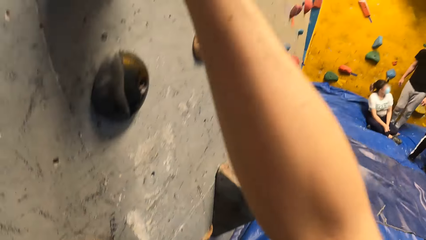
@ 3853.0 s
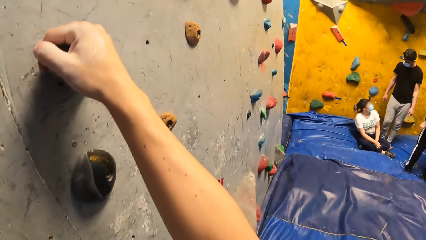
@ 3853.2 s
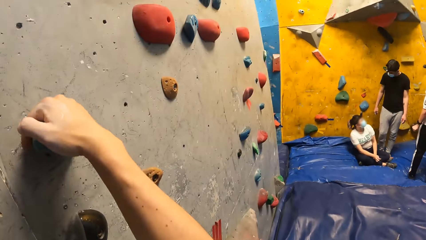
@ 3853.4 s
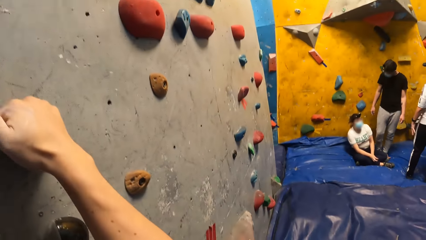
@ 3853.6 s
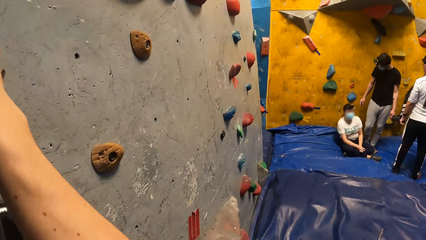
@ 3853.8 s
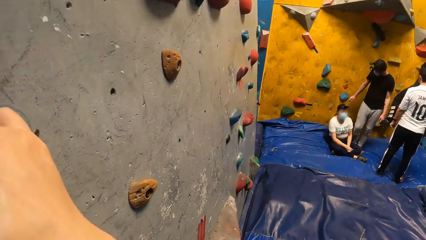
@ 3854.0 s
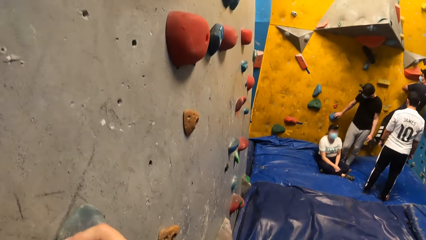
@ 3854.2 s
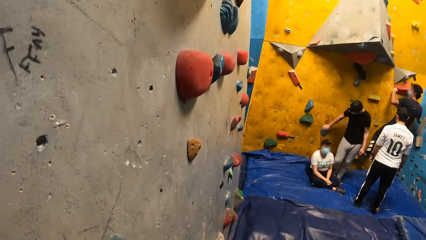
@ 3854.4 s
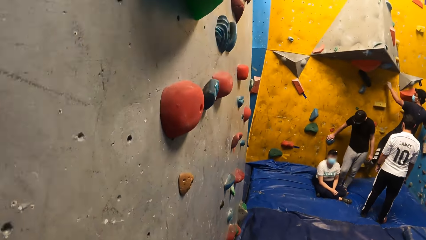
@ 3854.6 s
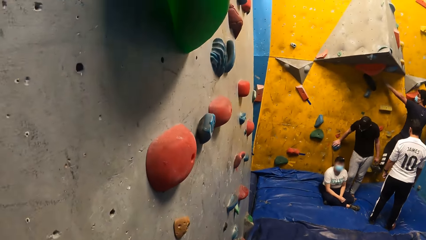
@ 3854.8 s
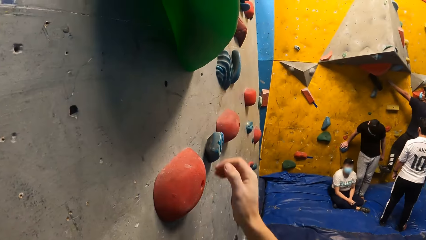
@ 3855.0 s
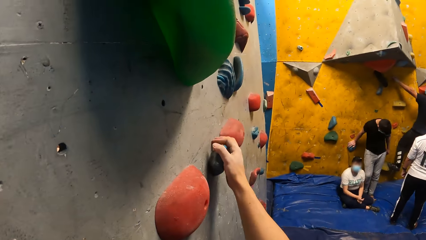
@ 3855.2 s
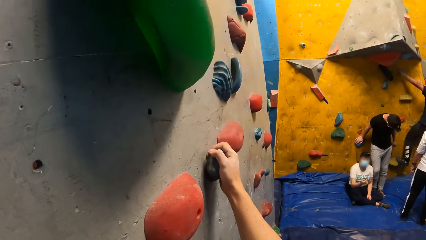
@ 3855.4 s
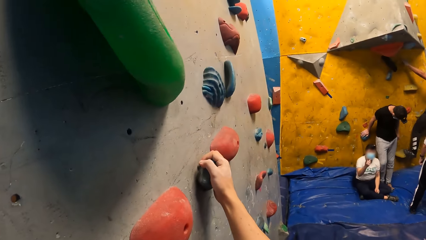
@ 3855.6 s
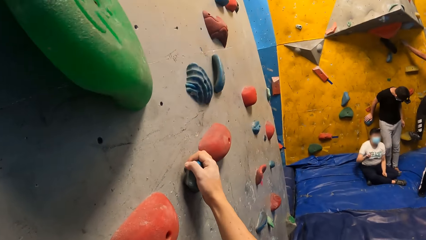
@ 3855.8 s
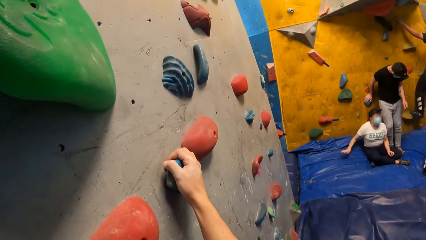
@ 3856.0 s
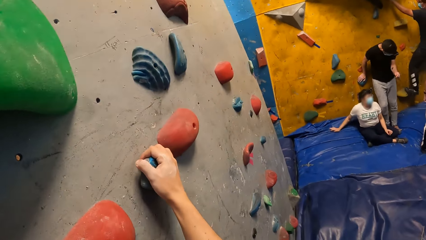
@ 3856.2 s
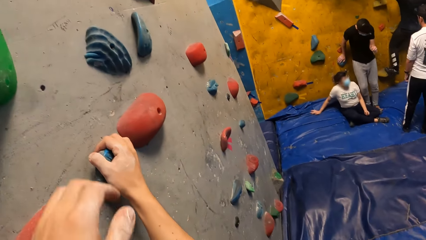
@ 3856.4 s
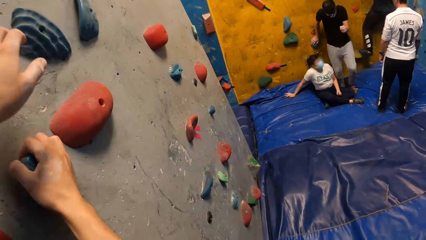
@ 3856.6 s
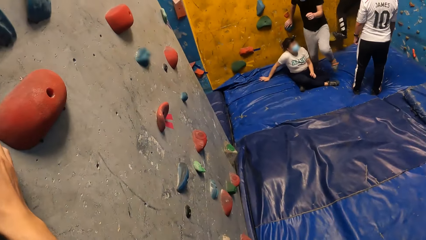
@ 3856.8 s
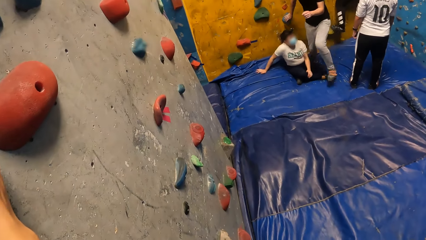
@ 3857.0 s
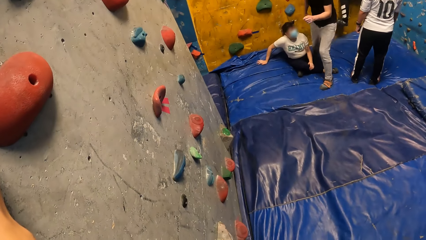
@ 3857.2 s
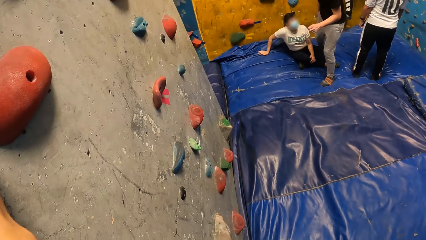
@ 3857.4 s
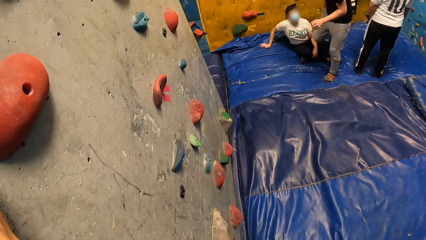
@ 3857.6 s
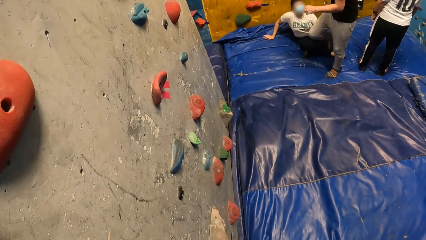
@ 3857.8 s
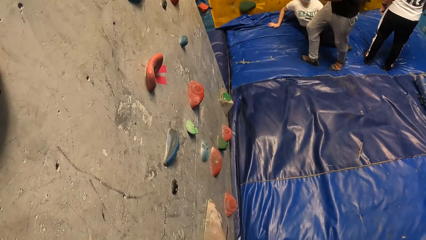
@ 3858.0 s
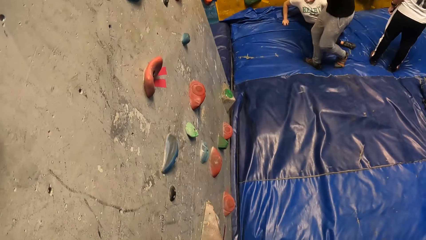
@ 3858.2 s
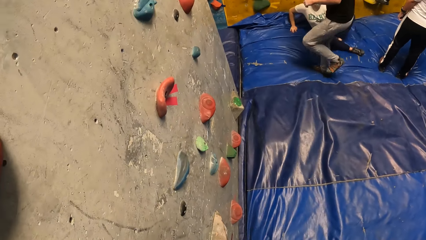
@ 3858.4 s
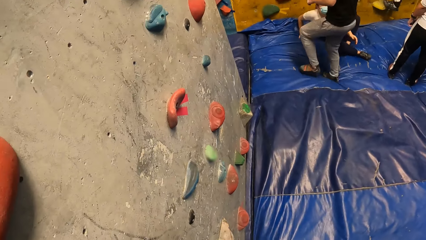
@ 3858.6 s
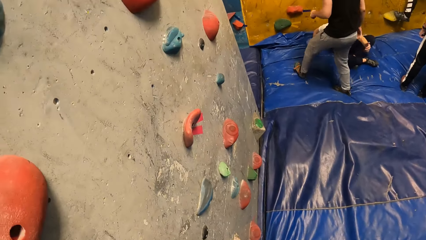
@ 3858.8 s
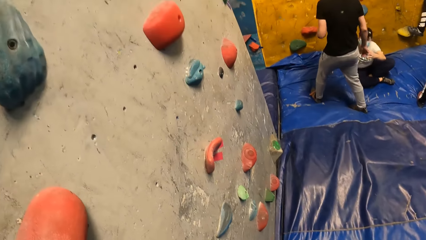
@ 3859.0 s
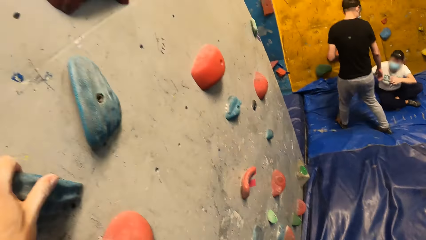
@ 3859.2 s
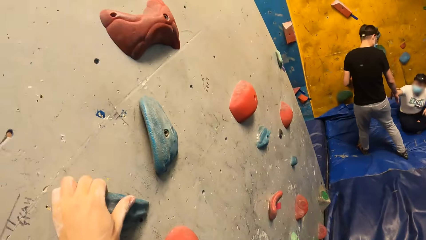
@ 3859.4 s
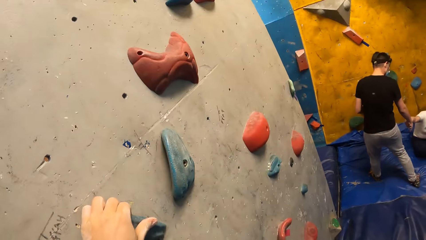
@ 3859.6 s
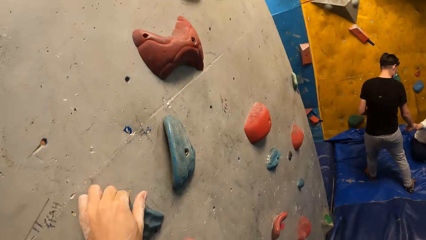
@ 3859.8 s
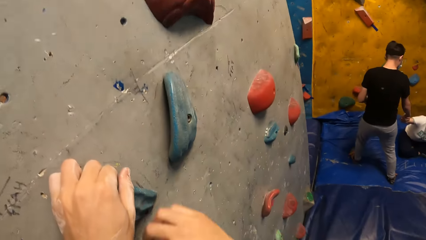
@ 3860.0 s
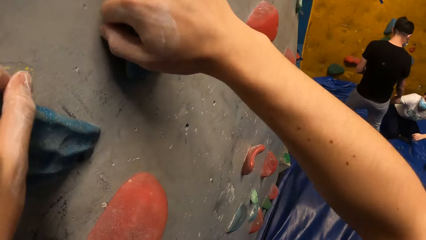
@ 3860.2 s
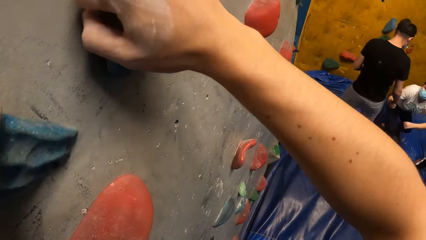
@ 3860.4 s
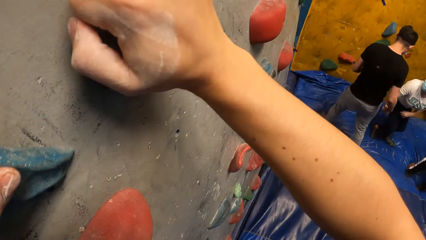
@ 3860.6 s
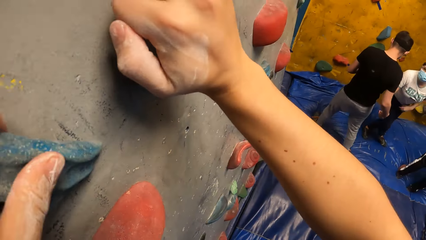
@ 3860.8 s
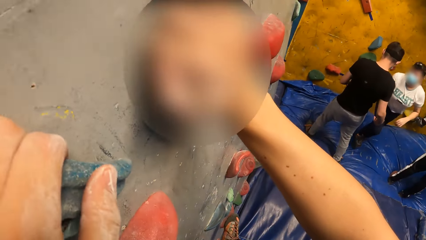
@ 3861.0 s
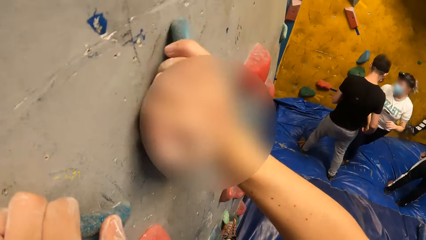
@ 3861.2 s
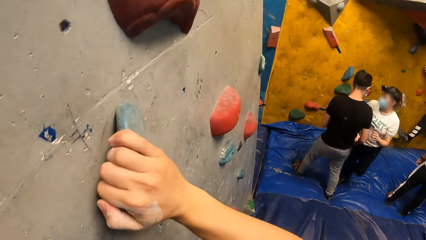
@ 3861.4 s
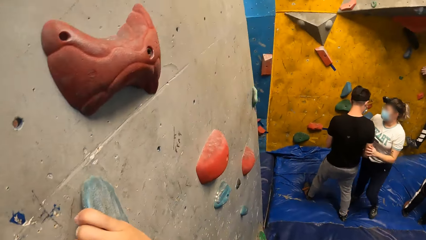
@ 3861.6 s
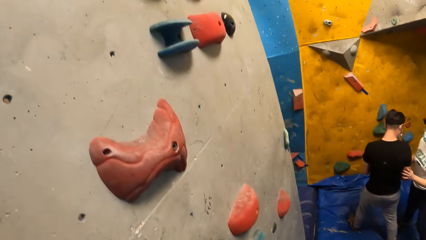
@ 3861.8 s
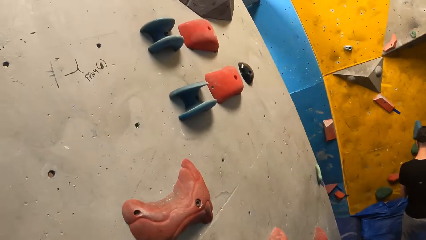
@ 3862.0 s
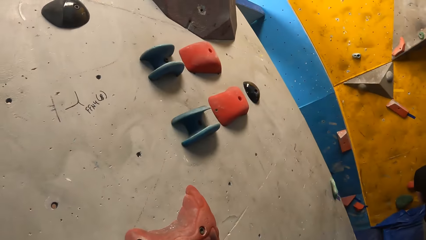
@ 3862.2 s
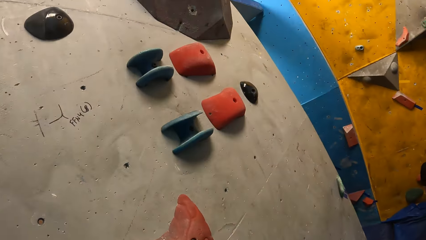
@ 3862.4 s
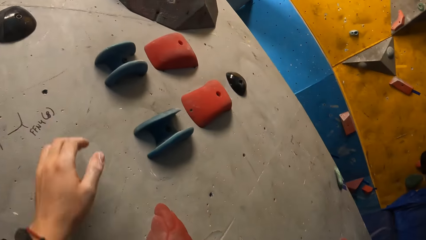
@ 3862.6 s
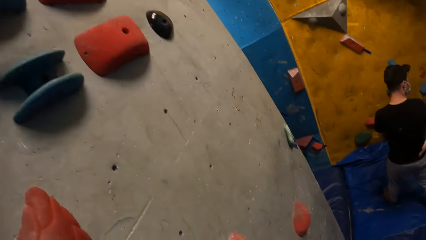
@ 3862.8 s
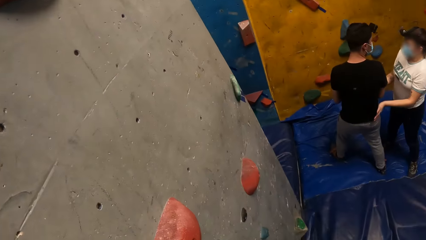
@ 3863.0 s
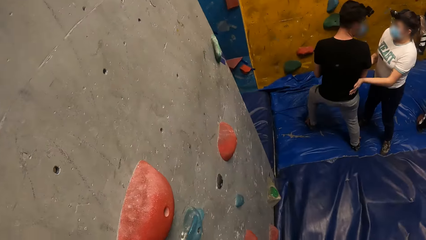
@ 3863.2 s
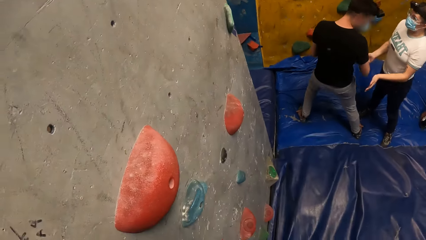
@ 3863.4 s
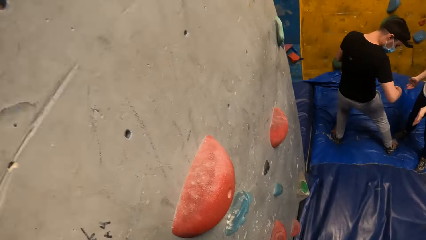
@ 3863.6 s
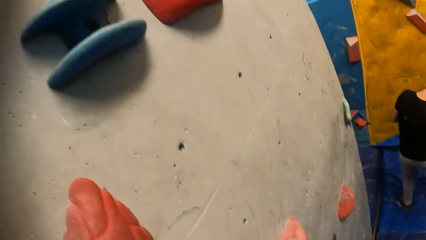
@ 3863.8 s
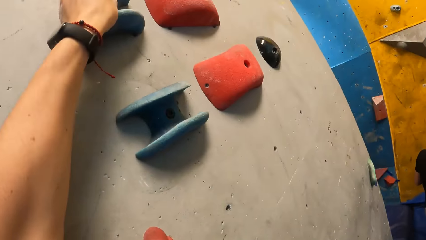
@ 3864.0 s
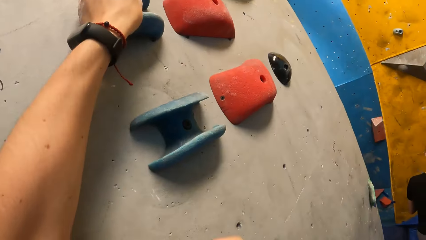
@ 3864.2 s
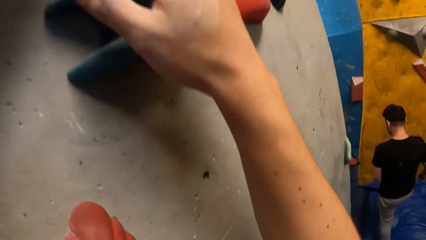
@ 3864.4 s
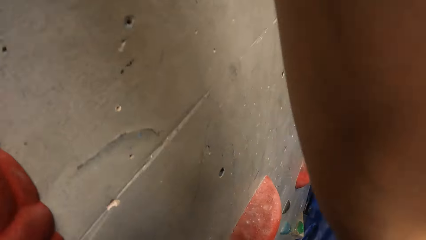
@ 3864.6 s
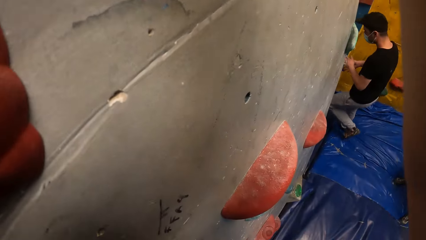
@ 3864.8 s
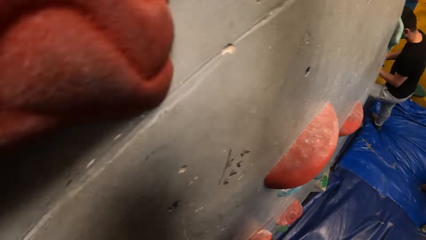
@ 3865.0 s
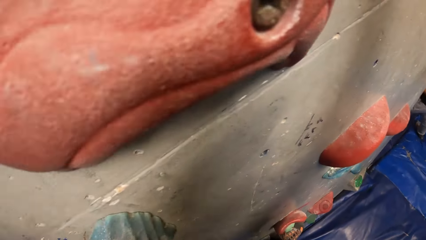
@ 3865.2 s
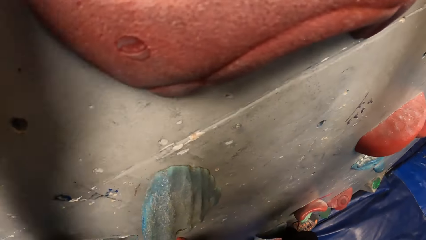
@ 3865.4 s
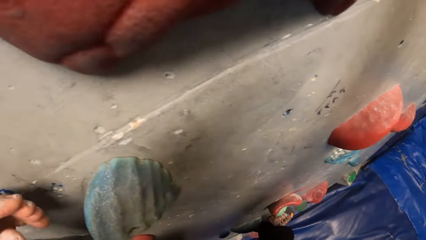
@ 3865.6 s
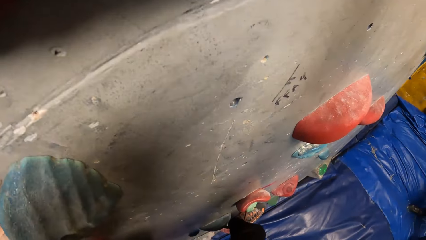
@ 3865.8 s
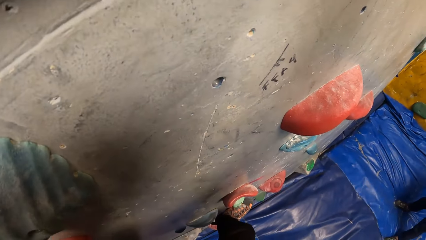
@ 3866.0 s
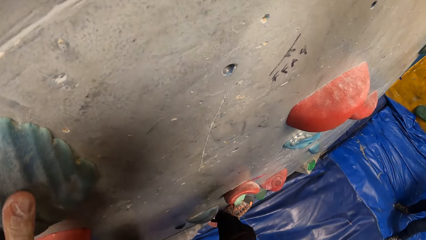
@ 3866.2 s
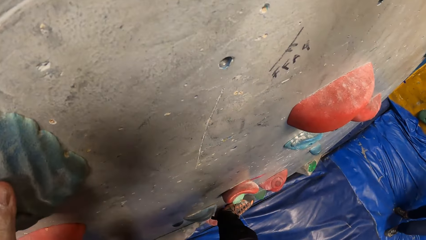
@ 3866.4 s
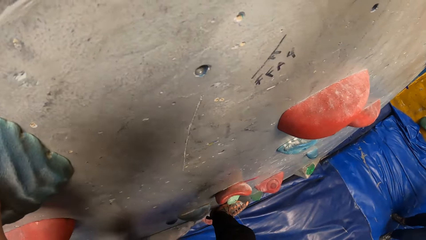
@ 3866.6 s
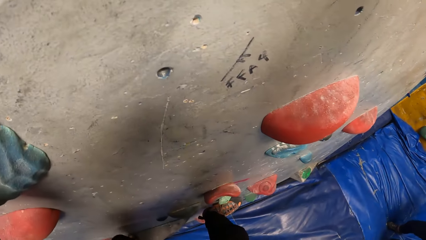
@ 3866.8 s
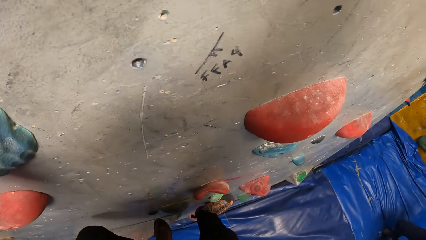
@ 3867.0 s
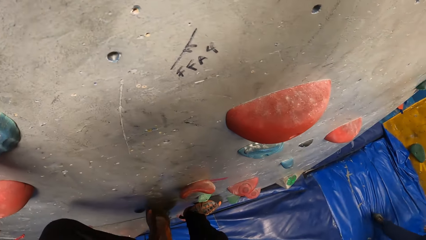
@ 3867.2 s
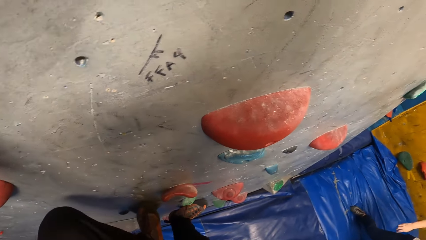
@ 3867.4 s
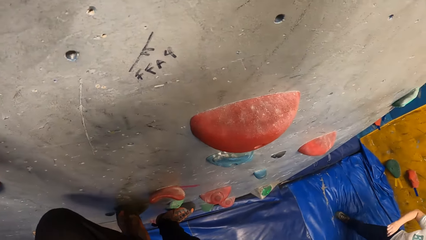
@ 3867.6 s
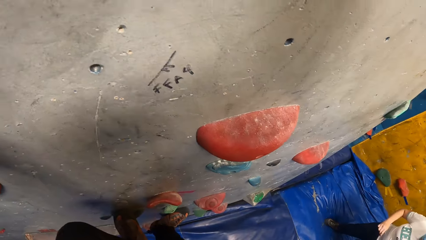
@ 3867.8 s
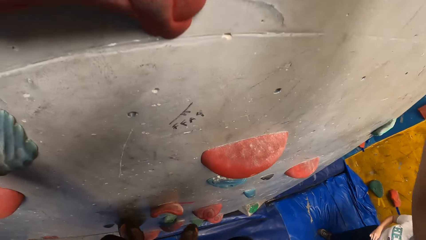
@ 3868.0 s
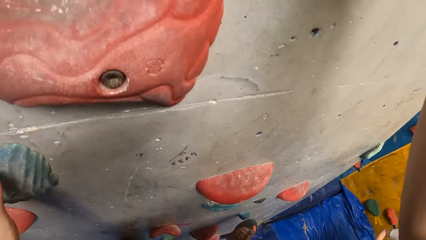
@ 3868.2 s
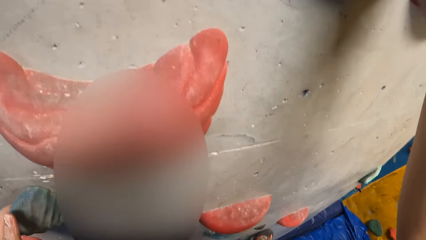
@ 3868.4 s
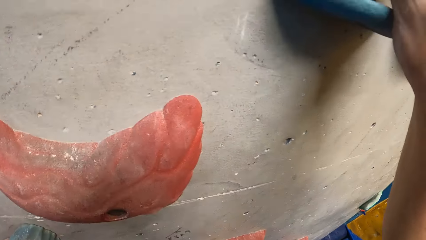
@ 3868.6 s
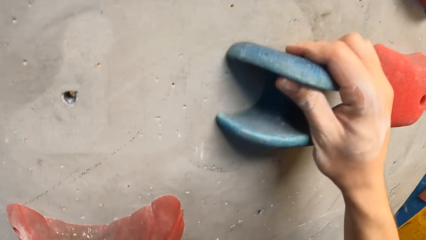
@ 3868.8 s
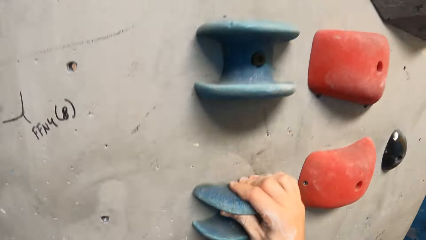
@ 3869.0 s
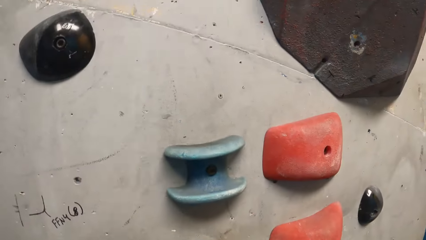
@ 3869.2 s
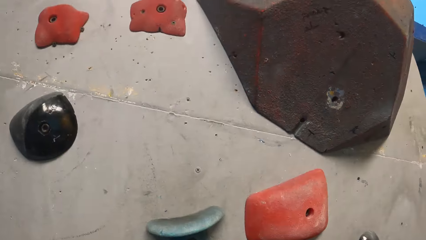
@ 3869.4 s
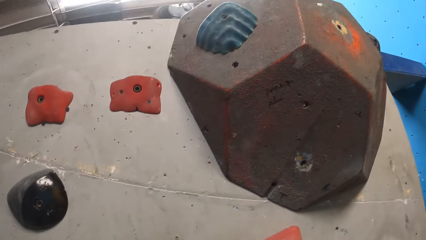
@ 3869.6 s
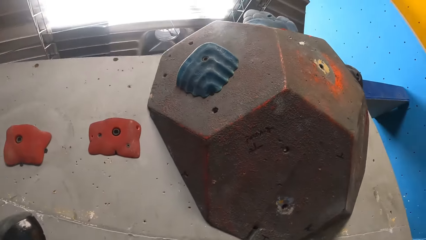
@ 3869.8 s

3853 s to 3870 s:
The camera wearer grips a hook. They grip a hook repeatedly.
